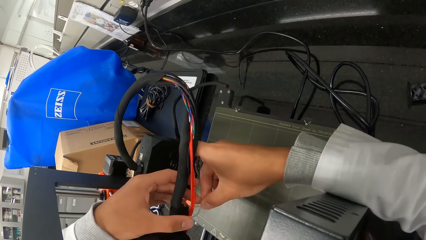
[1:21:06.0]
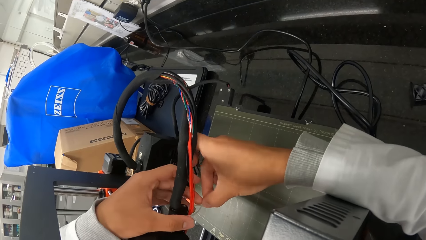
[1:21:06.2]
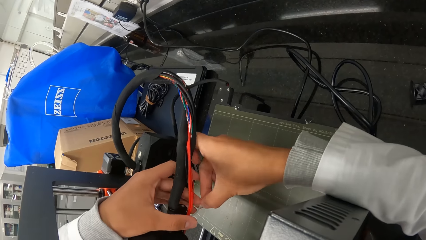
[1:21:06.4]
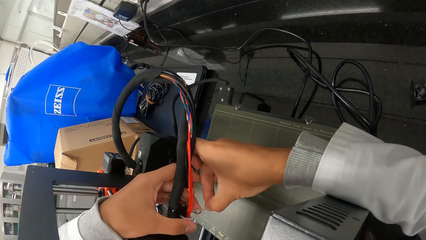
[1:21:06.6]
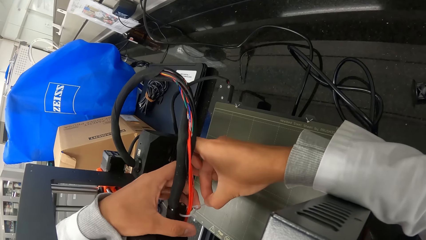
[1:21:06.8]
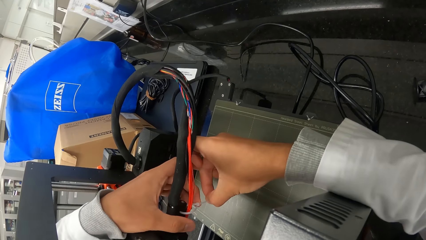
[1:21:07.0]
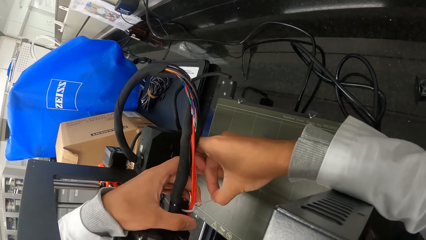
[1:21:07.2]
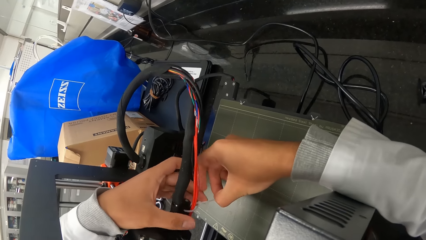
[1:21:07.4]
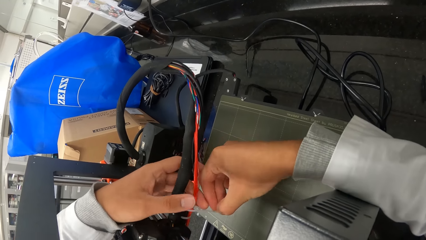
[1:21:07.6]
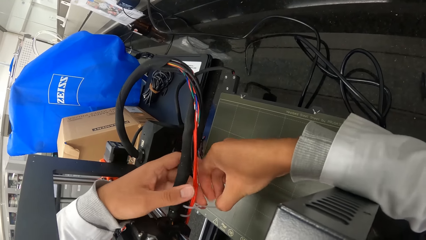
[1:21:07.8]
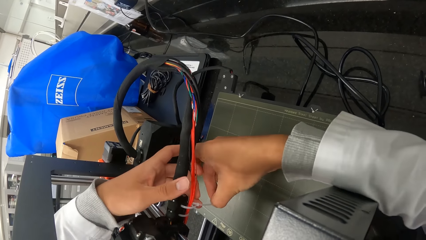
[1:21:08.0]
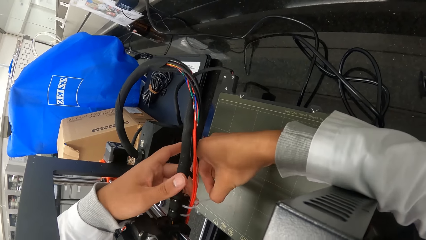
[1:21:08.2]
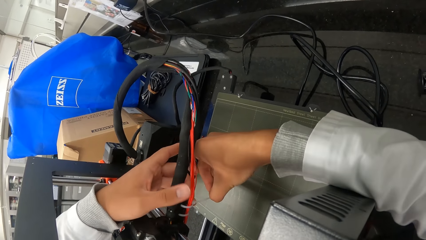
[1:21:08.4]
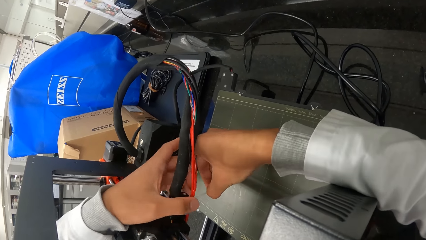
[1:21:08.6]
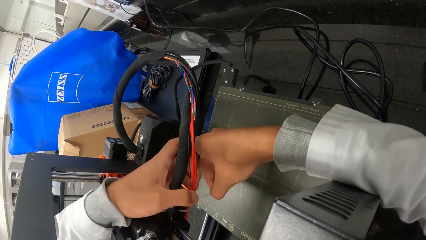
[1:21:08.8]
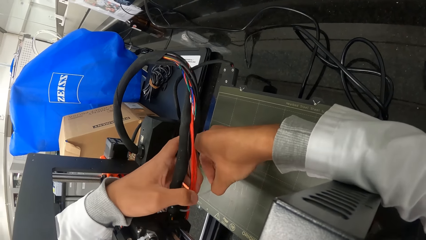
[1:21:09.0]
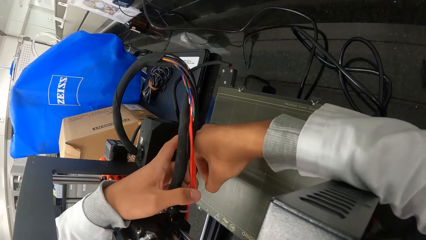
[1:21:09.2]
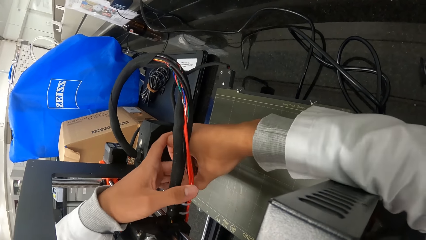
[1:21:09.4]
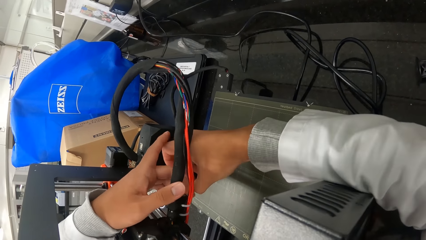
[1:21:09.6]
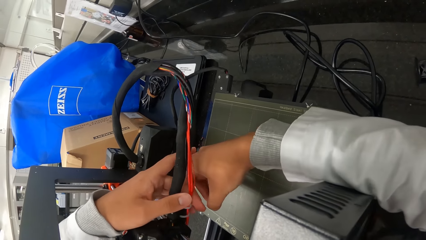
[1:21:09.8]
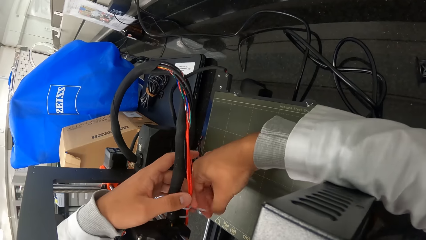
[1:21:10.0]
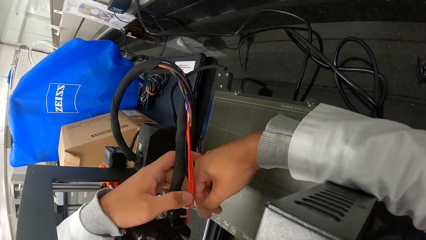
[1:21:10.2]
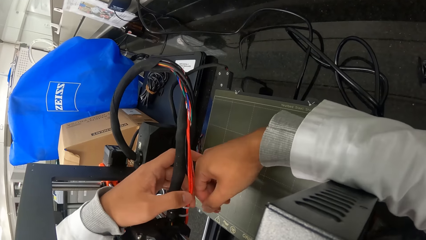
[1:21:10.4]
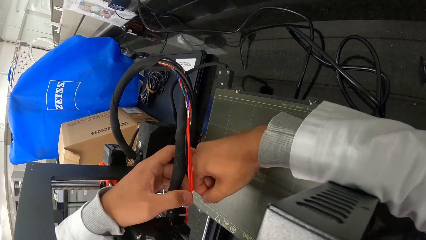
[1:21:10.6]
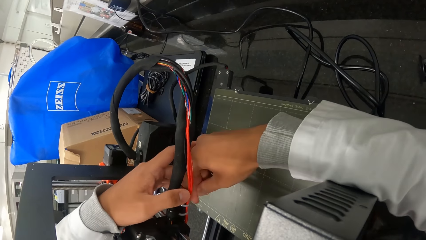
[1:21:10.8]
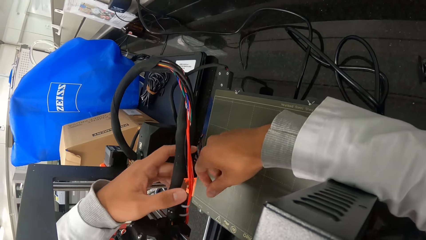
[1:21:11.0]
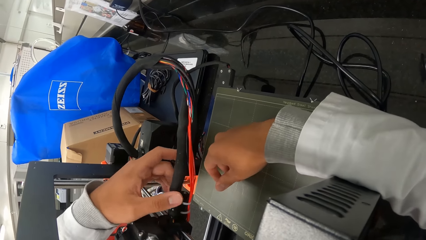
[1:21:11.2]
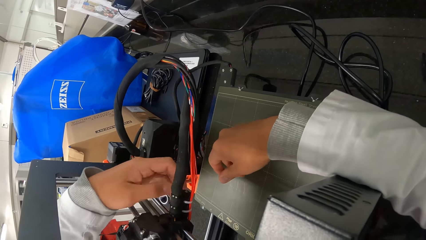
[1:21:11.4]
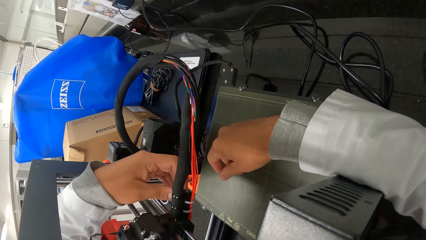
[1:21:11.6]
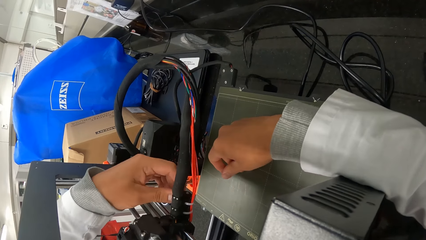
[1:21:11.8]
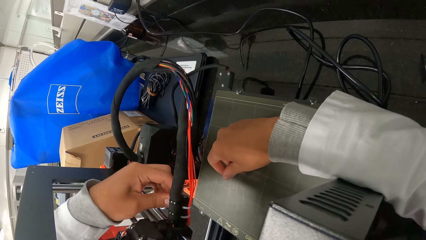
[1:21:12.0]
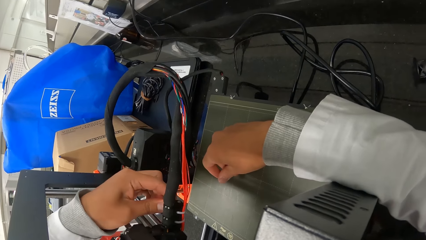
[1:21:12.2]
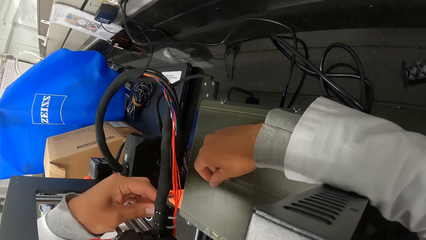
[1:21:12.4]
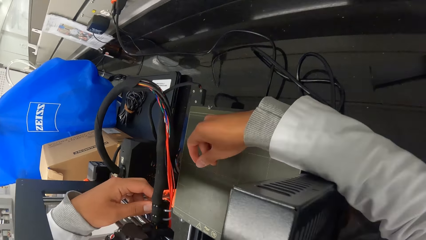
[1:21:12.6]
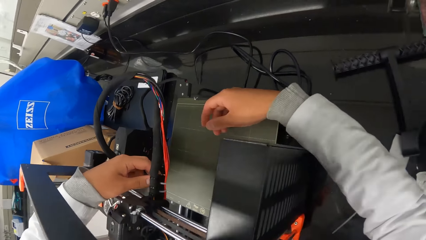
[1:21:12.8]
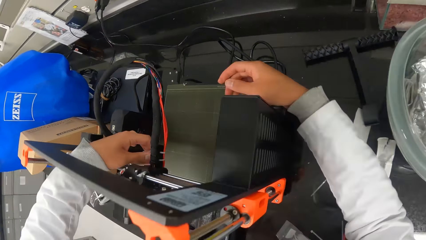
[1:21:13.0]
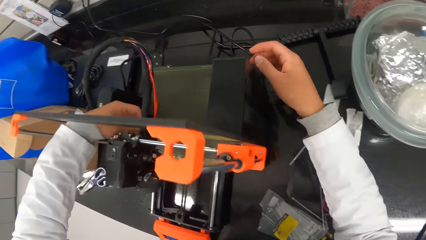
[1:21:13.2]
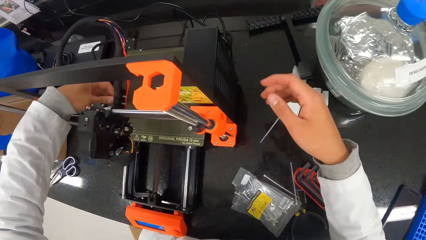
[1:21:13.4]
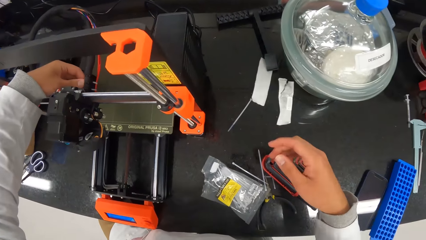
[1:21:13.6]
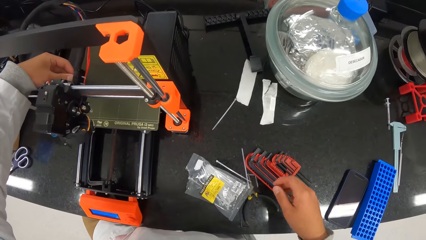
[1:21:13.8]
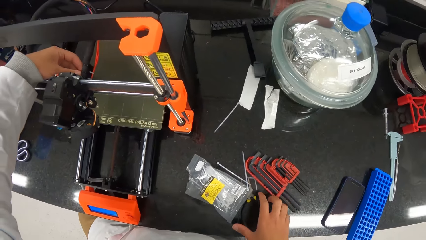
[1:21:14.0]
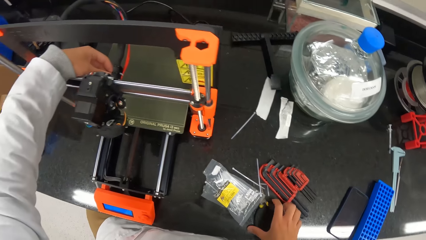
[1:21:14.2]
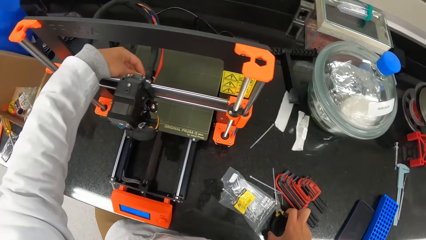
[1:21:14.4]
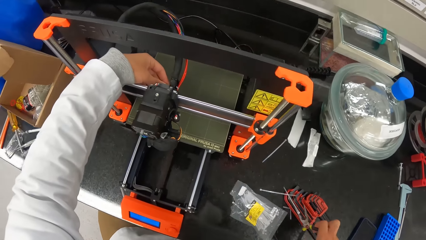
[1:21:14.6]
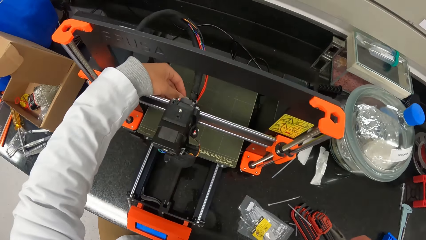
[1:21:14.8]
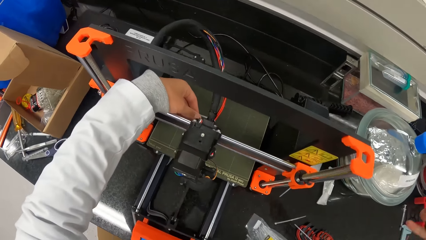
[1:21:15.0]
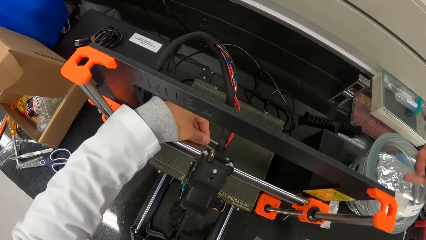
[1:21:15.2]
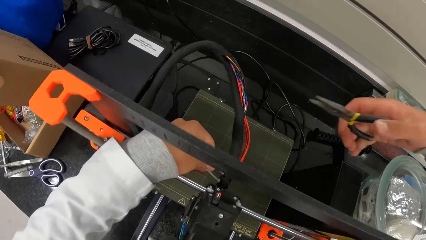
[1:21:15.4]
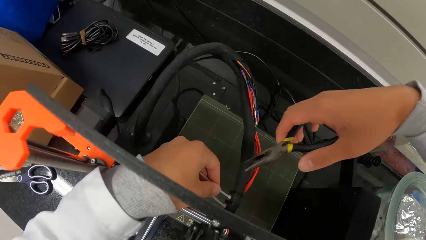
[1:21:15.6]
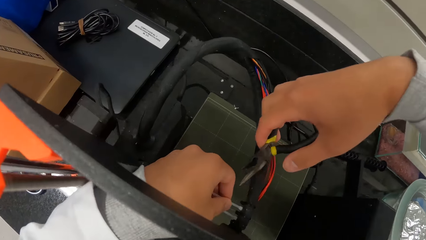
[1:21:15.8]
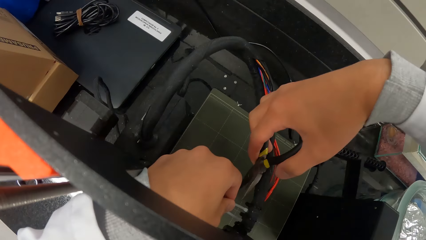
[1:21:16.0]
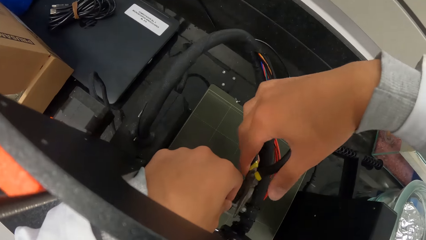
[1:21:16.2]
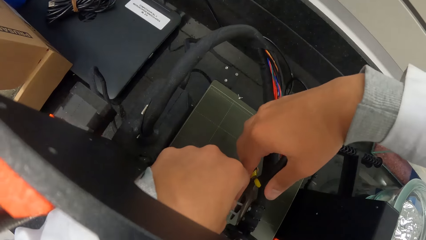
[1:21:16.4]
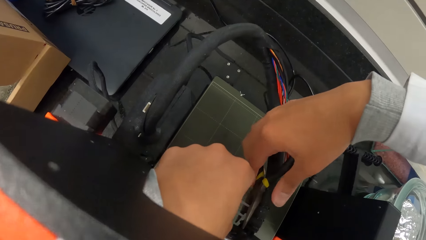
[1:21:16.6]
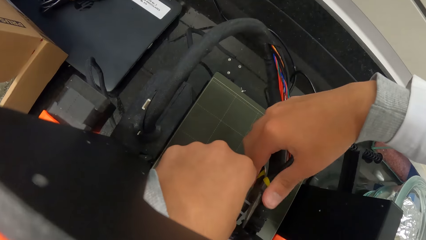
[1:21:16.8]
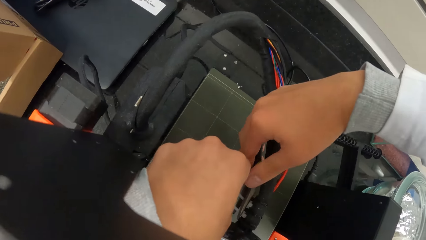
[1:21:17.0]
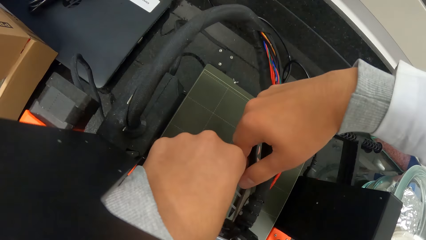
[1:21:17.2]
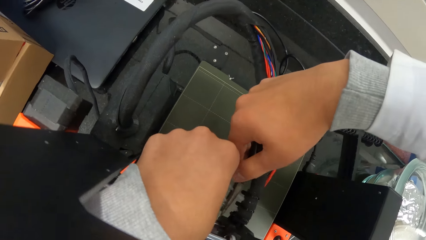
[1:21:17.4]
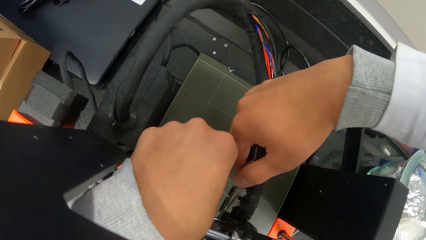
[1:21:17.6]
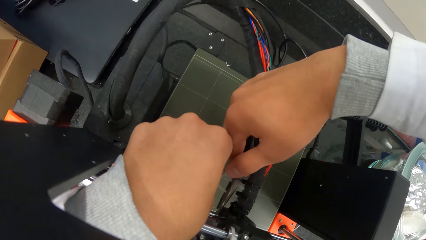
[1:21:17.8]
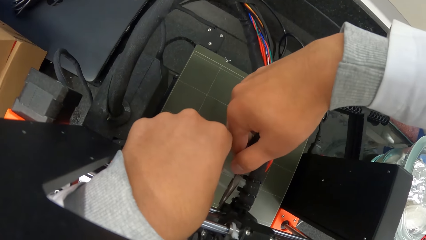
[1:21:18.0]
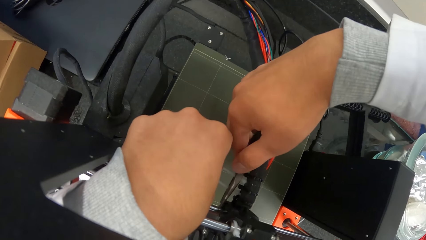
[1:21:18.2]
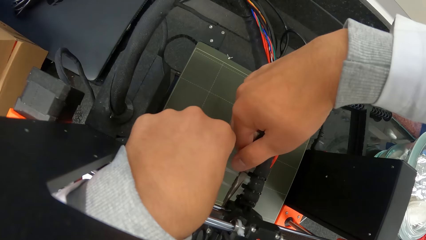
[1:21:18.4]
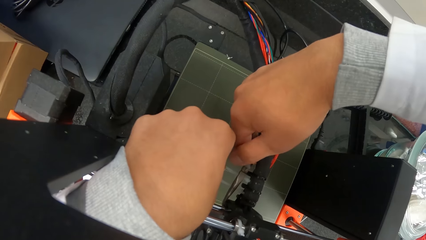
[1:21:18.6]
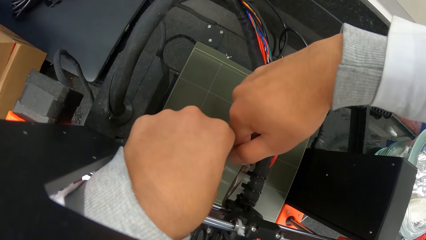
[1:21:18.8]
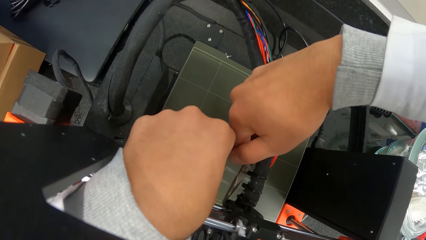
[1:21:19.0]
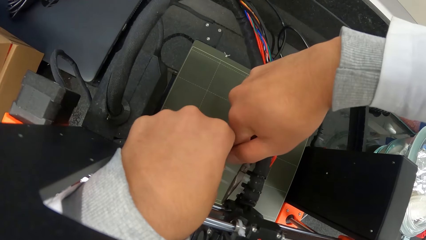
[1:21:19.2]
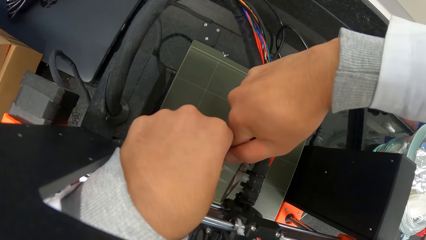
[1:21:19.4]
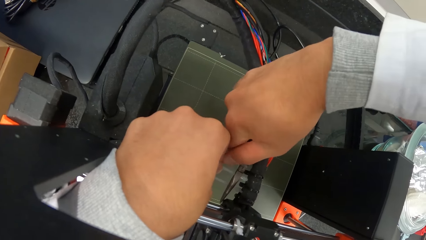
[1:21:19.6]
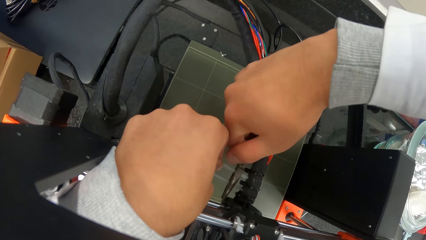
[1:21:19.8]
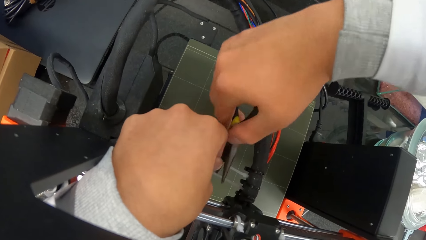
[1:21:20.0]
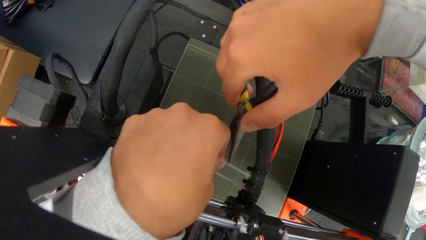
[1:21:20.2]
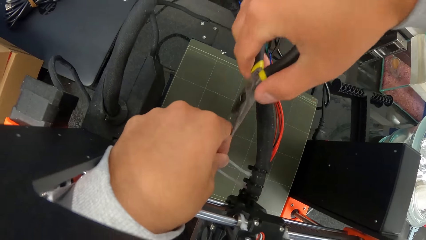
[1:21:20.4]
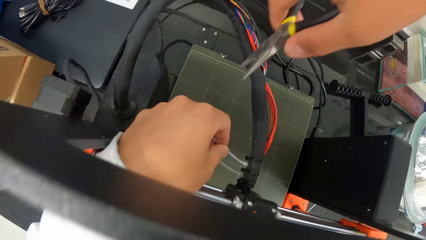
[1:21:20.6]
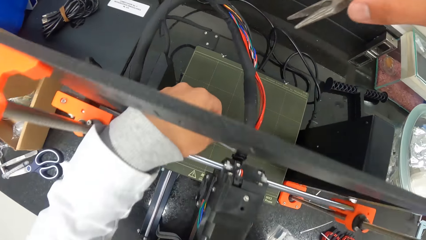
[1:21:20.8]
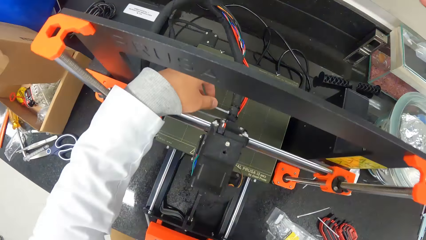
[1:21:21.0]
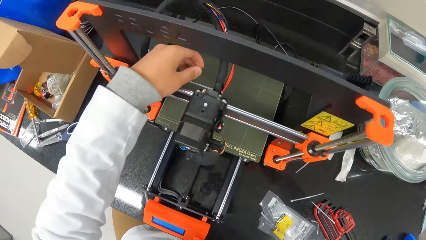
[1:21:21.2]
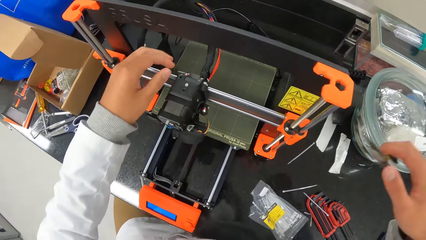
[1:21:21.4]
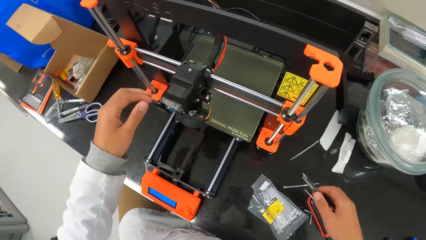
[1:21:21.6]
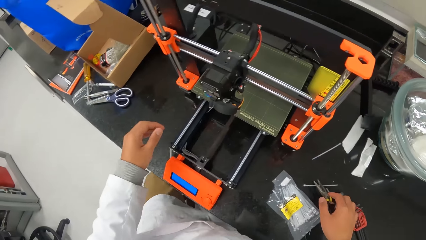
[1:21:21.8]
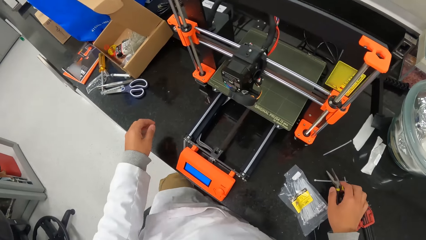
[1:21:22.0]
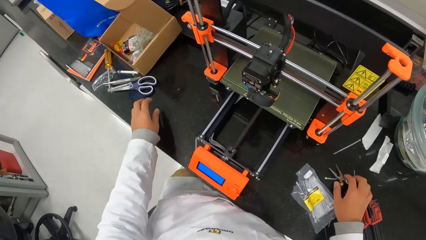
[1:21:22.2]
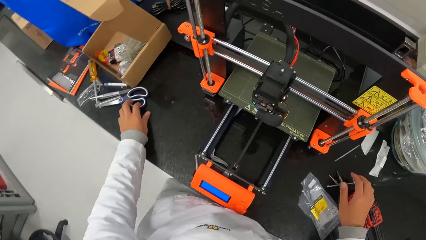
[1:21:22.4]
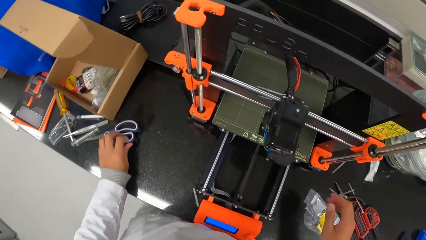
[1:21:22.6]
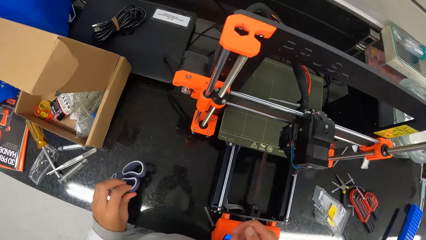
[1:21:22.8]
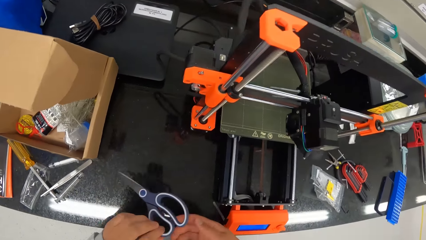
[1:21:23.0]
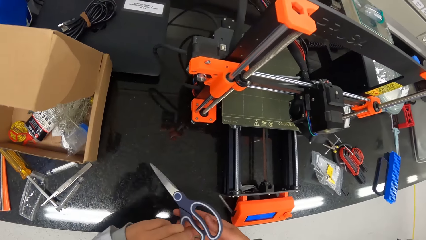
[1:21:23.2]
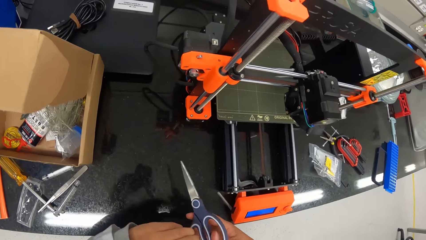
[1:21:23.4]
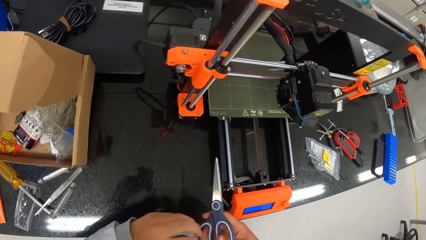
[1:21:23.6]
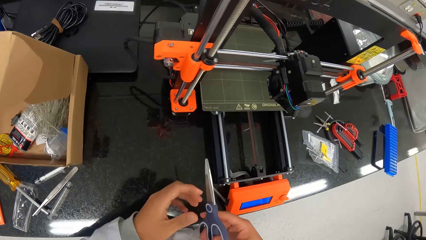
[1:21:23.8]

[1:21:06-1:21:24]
The camera wearer picks up a plier or scissors on the table with his right hand. He tightens the clips with the pliers. He places the pliers on the table with his right hand. He picks up the scissors from the table with his left hand.
